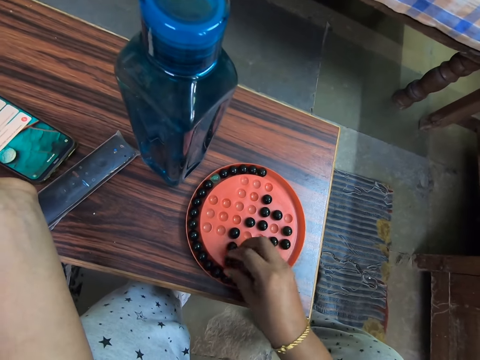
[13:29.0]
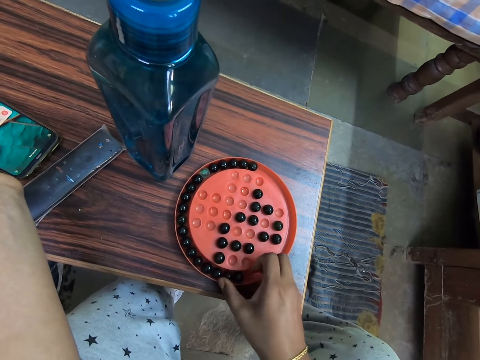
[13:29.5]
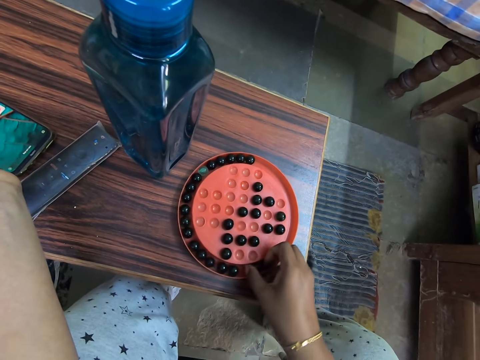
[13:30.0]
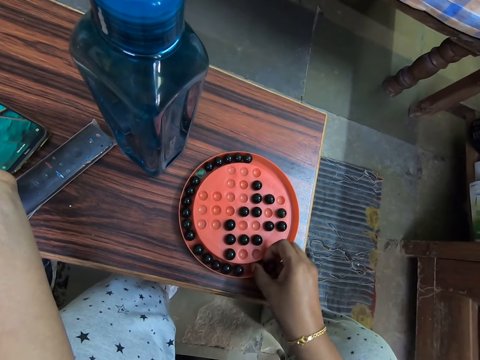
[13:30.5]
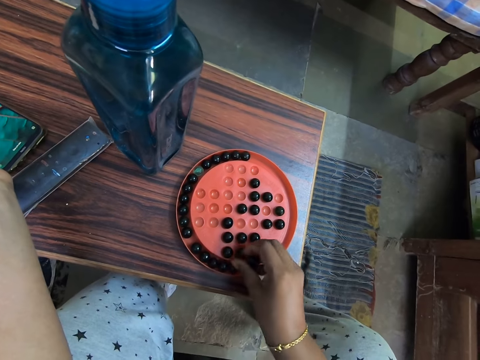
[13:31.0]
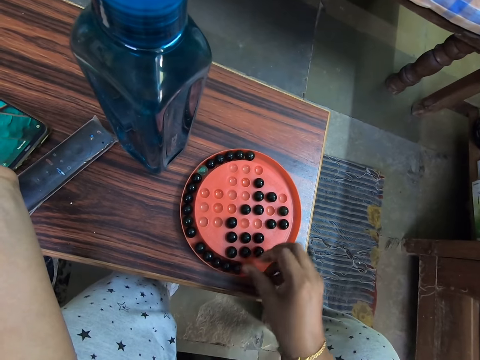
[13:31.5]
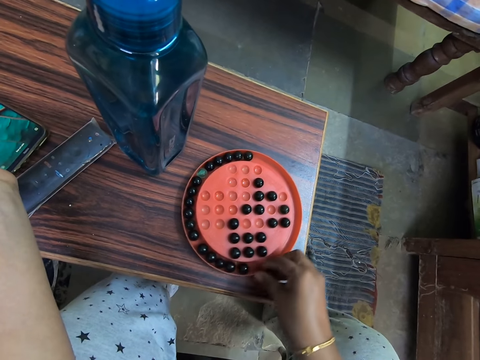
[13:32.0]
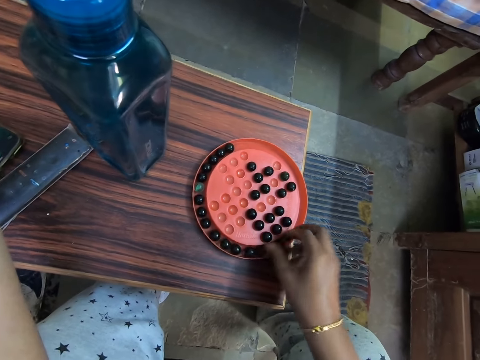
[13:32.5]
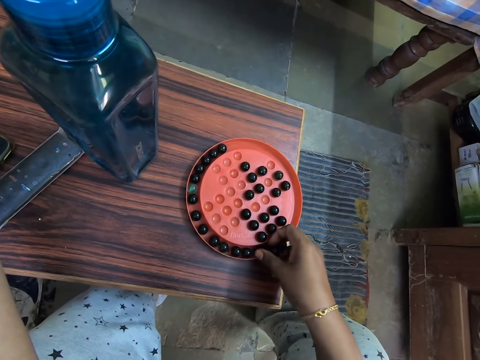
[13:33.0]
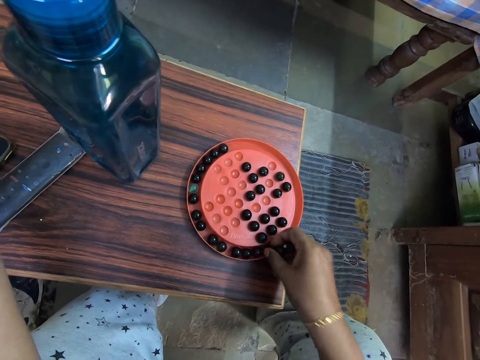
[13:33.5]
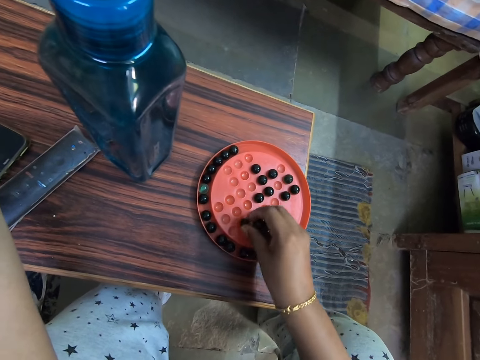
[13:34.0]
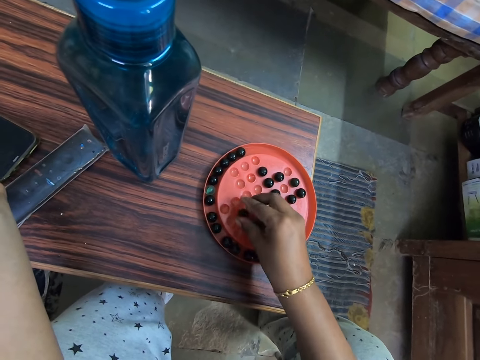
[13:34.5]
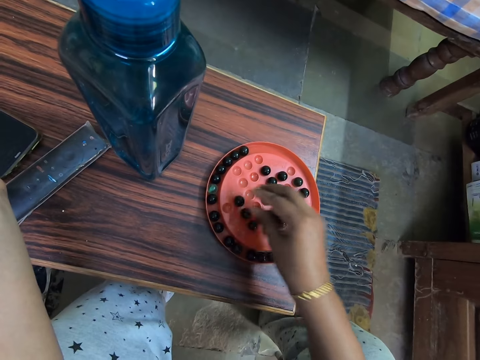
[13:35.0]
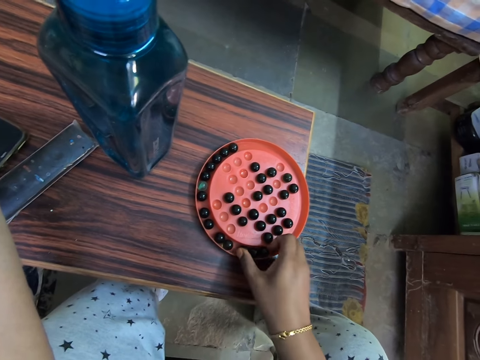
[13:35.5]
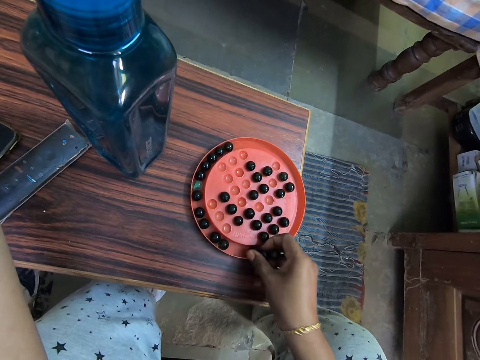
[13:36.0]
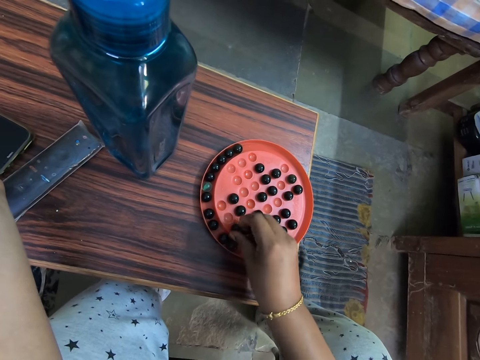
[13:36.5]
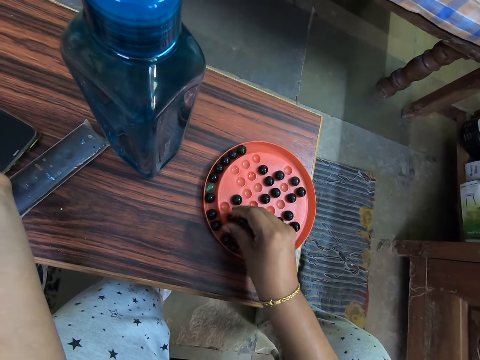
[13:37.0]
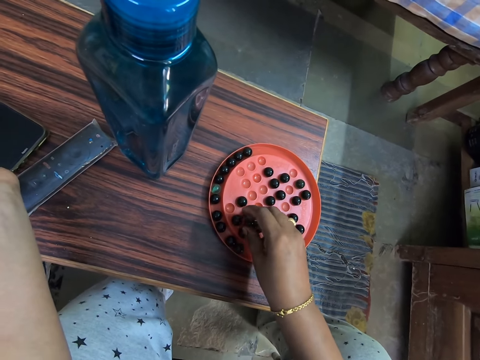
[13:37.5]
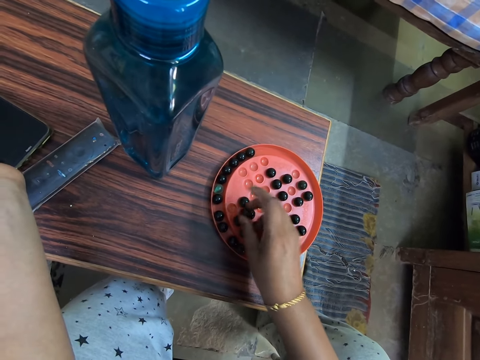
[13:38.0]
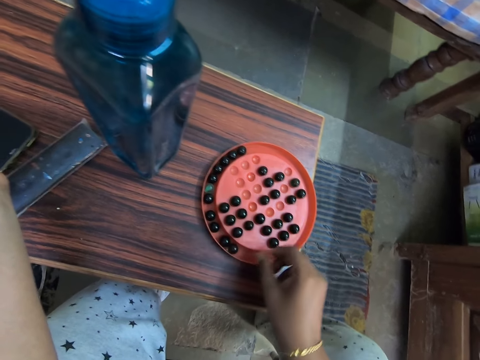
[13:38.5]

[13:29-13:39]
The camera wearer places the marble in the hole. They play the marble solitaire game. They pick up the marbles. They place the marble in the hole. They drag the game board on the table. They pick up the marbles. They play the marble solitaire game. They place the marble in the hole. They pick up the marbles. They place the marble in the hole.

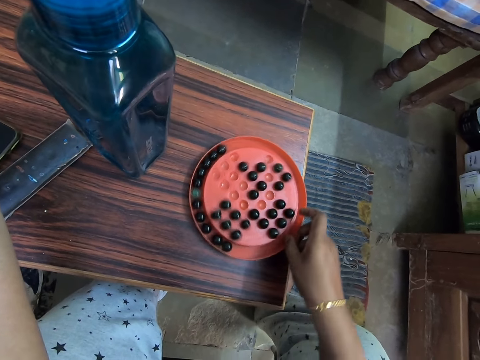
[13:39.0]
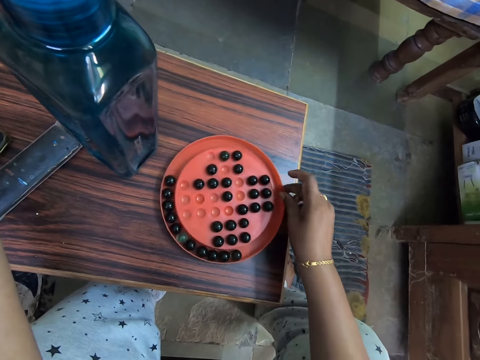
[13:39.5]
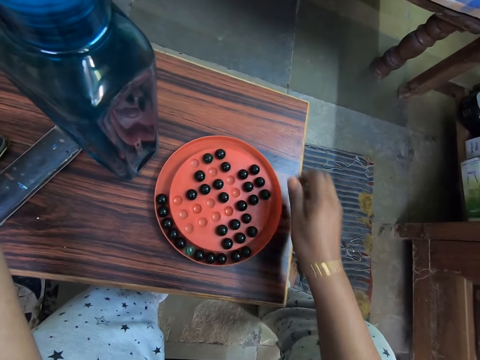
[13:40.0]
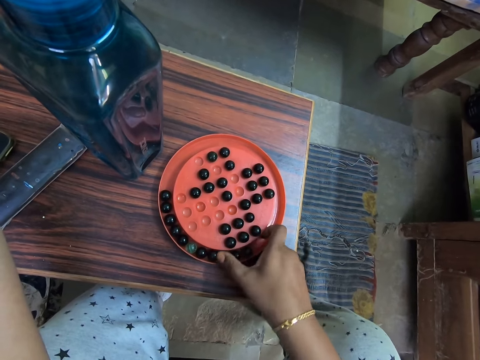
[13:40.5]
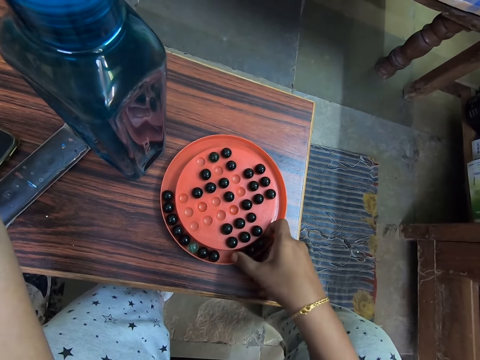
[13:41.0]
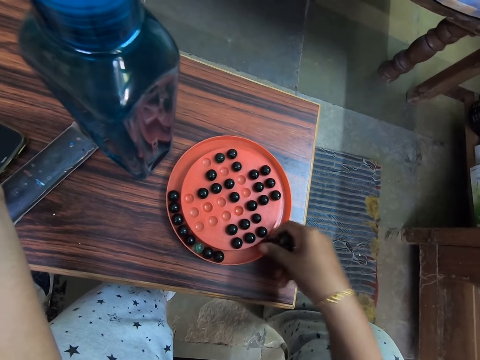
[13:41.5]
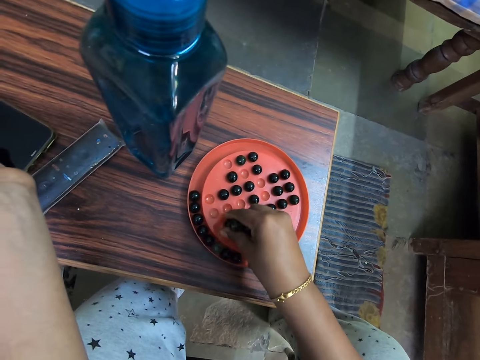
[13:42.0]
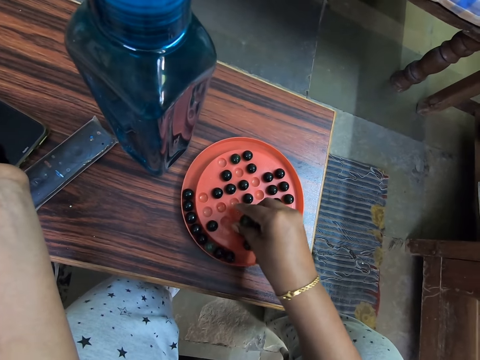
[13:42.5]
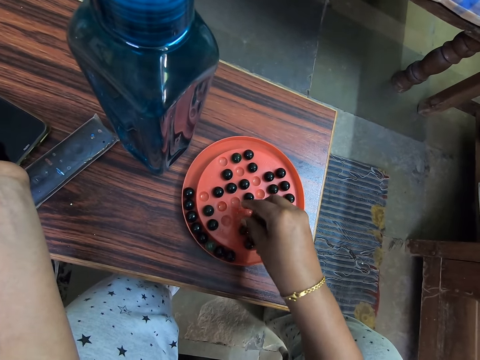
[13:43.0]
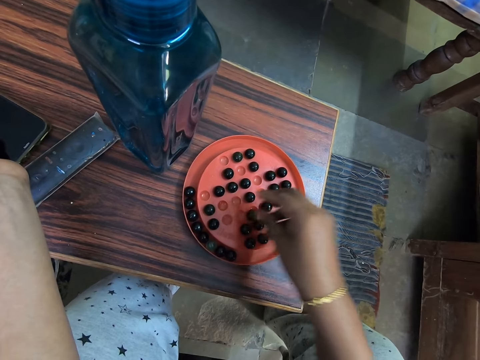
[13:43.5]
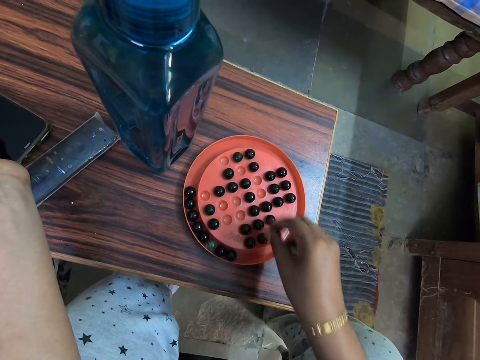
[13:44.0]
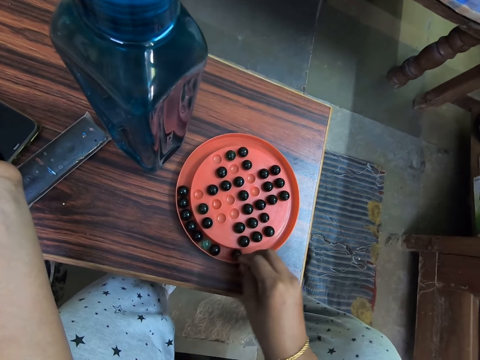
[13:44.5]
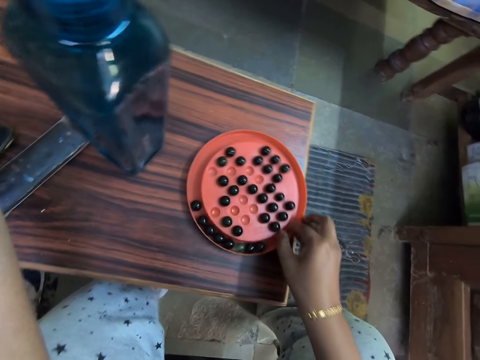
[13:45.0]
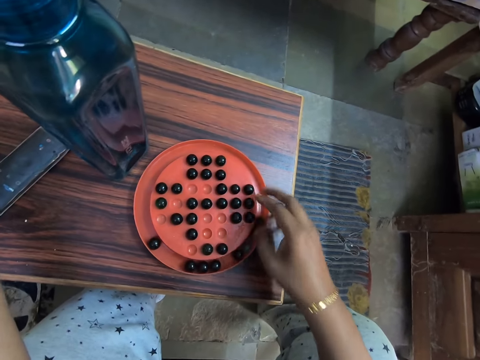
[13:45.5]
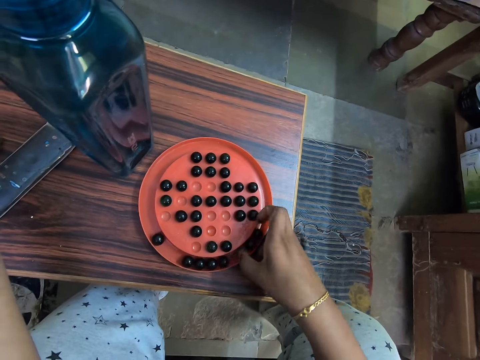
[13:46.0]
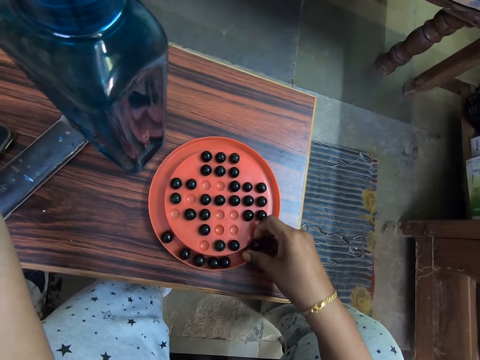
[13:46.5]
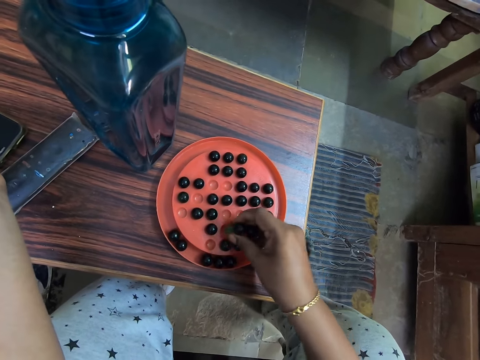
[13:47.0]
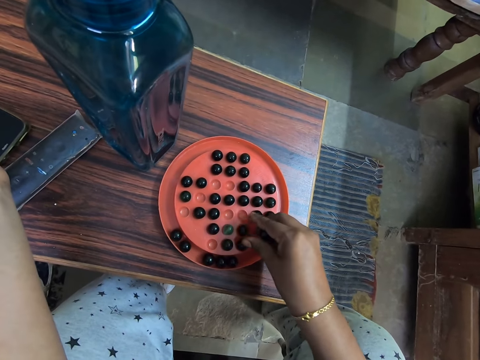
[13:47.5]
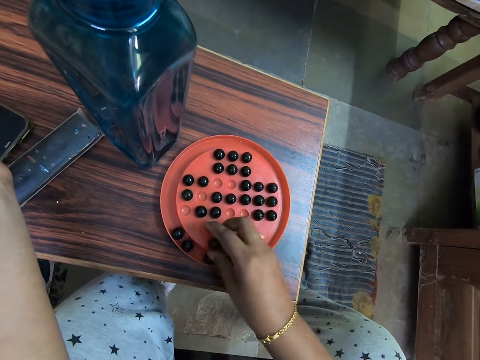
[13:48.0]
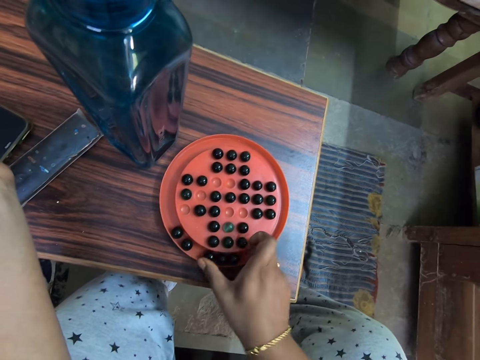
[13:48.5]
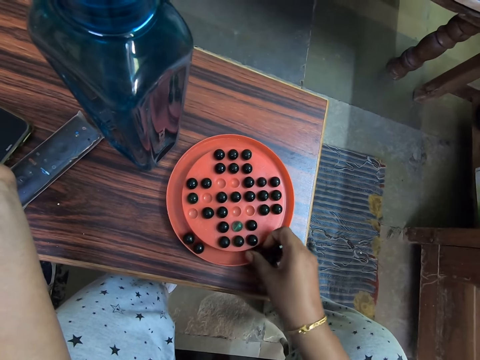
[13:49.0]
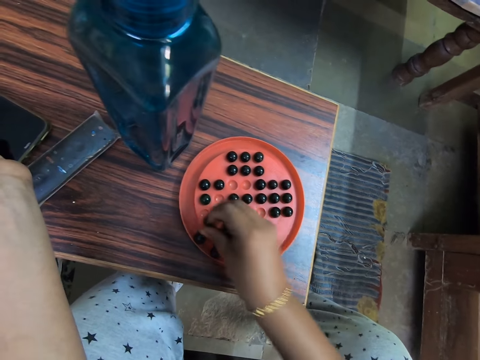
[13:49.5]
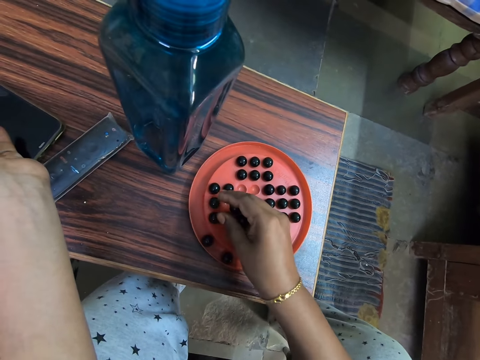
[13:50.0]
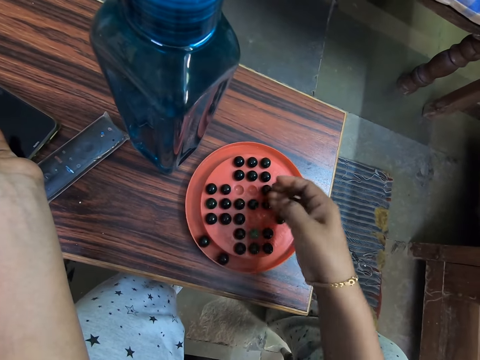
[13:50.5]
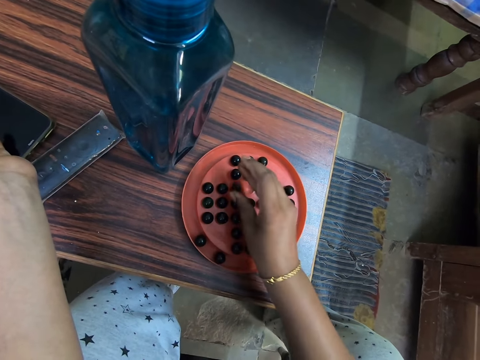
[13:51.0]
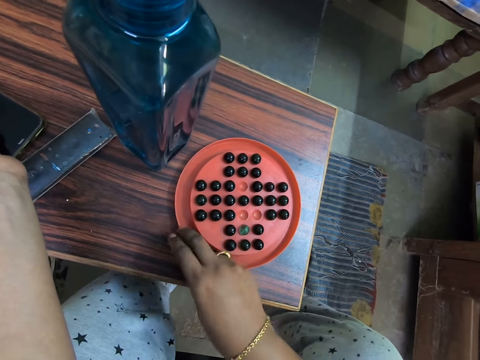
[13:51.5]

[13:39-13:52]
The camera wearer drags the game board on the table. They rotate the marbles tray. They pick up the marbles. They play the marble solitaire game. They place the marble in the hole. They drag the game board on the table. They turn the mancala board. They play mancala.

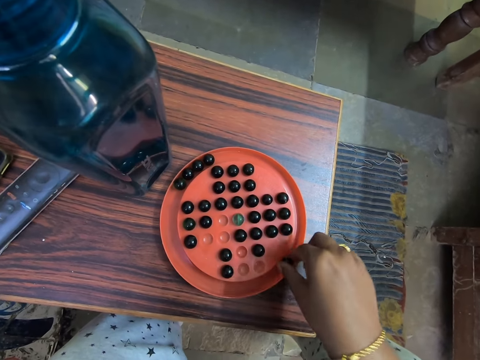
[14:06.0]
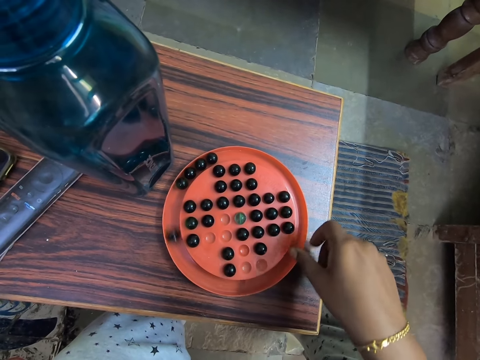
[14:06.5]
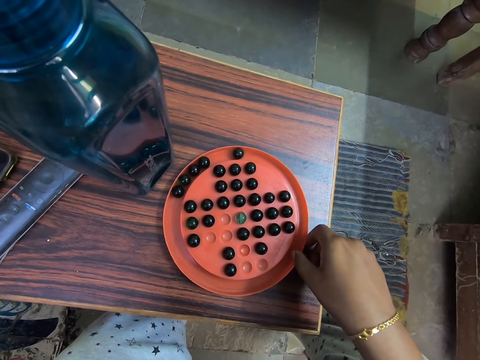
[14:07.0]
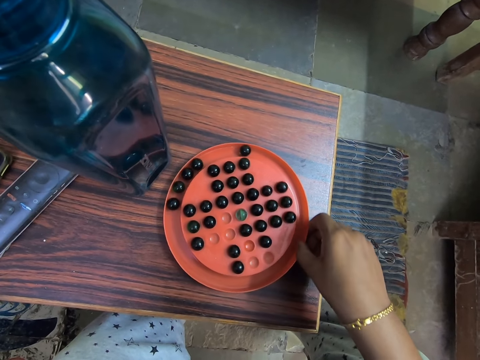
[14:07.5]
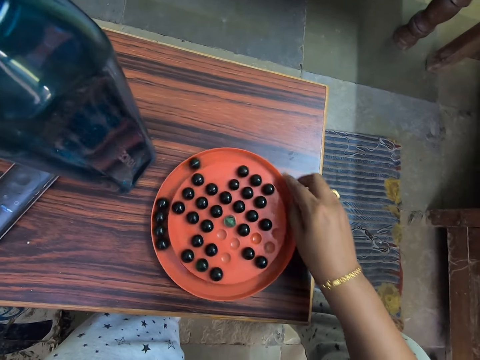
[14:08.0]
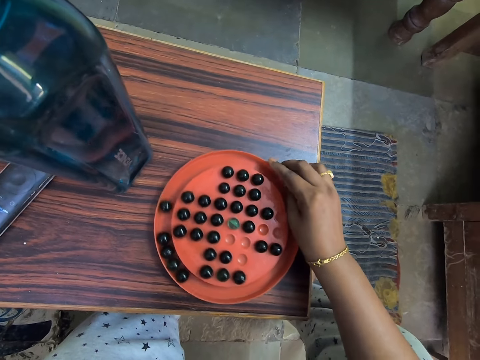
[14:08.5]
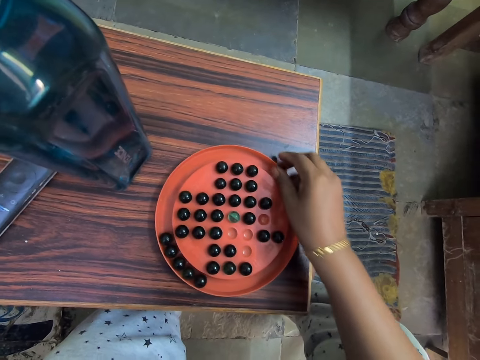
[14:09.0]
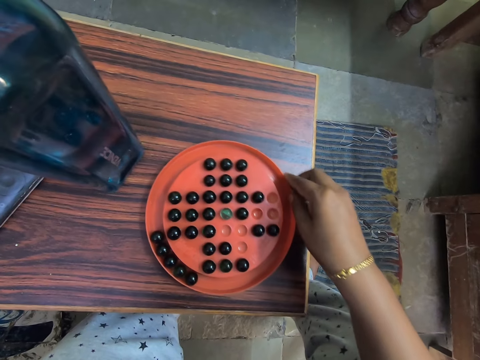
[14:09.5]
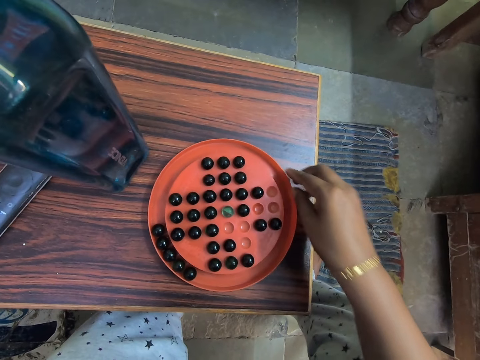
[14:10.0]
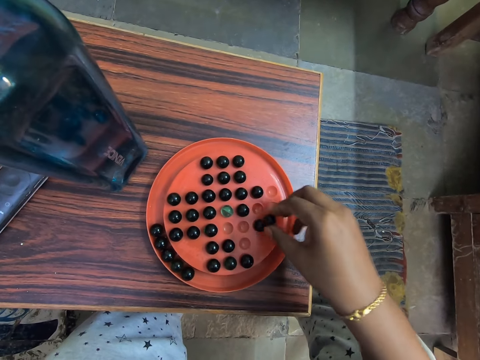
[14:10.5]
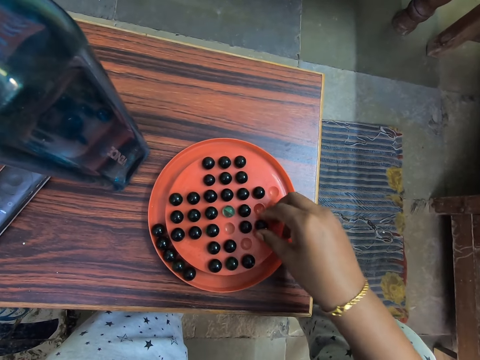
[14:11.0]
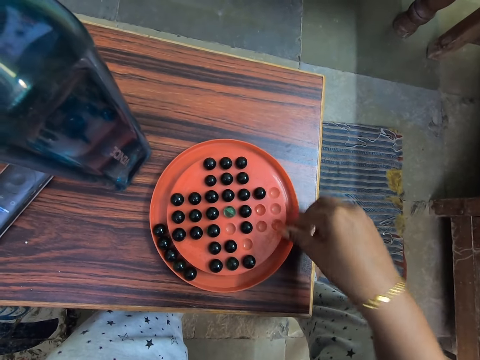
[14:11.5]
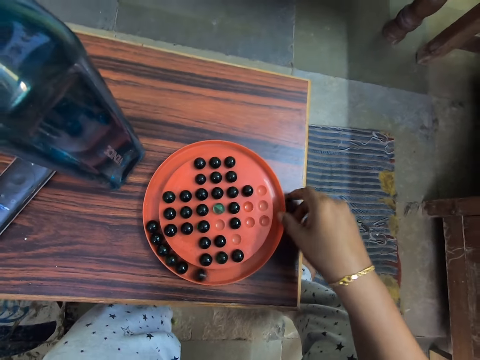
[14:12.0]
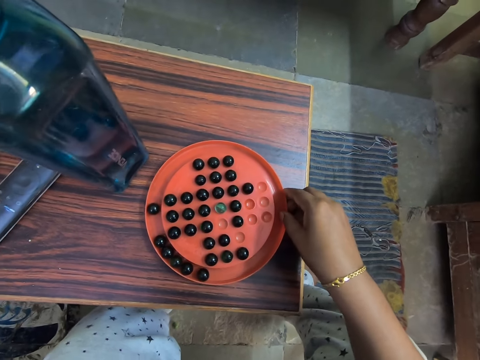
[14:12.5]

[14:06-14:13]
The camera wearer turns the mancala board. They play mancala.
